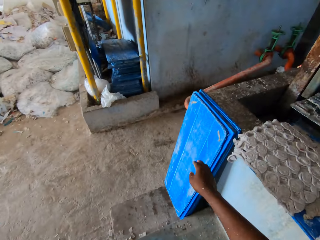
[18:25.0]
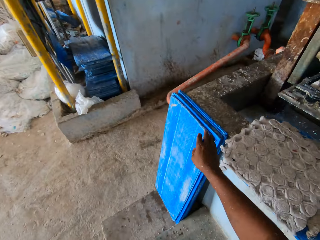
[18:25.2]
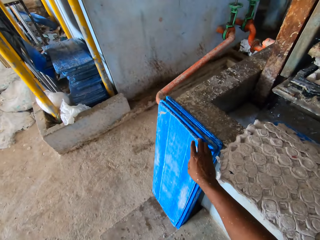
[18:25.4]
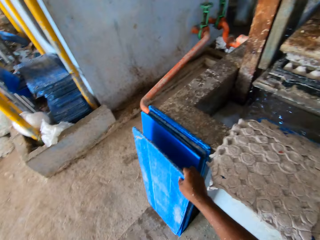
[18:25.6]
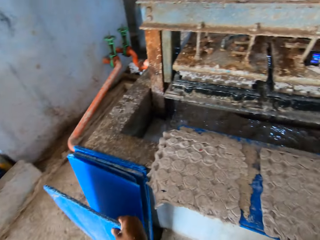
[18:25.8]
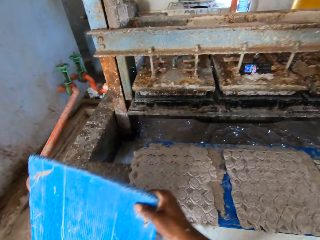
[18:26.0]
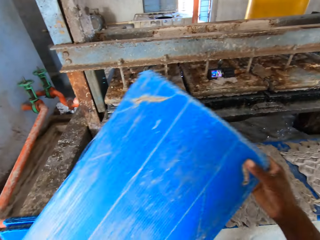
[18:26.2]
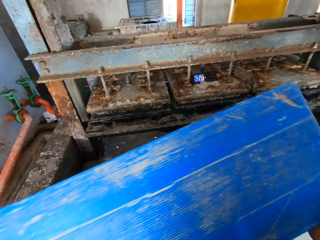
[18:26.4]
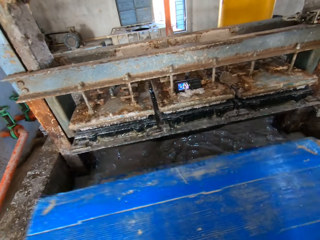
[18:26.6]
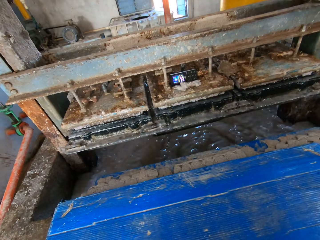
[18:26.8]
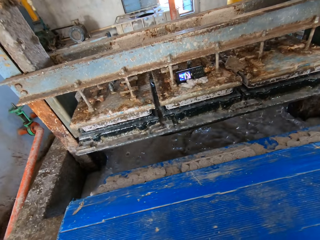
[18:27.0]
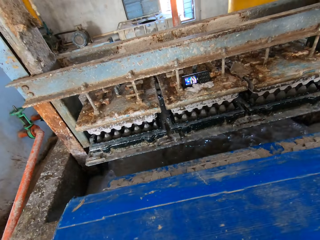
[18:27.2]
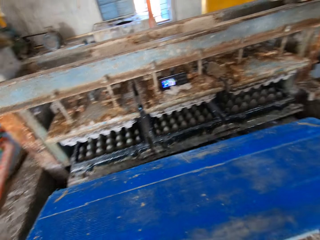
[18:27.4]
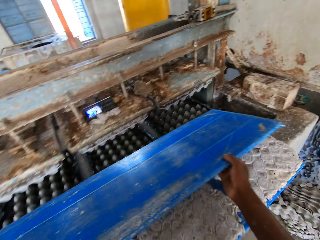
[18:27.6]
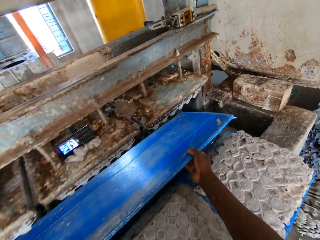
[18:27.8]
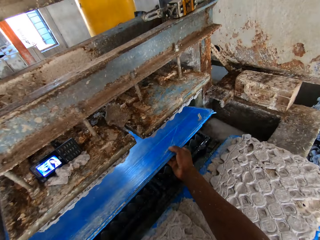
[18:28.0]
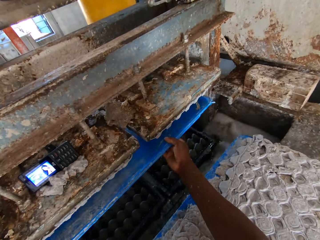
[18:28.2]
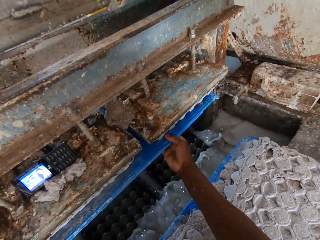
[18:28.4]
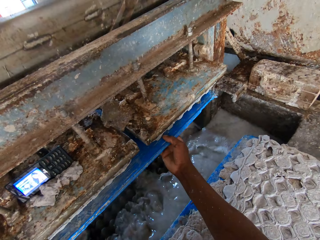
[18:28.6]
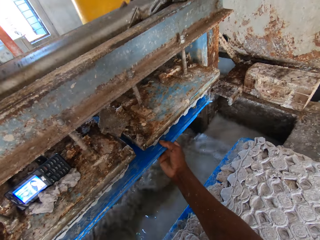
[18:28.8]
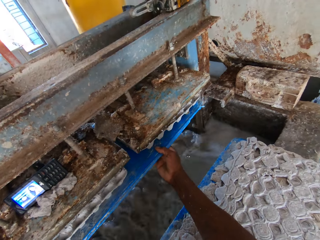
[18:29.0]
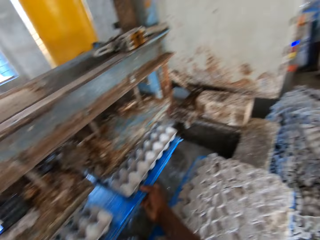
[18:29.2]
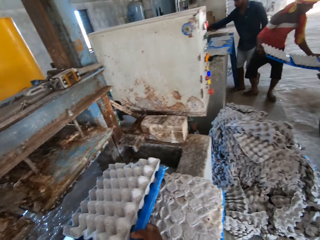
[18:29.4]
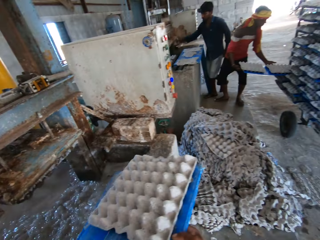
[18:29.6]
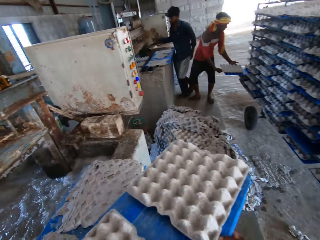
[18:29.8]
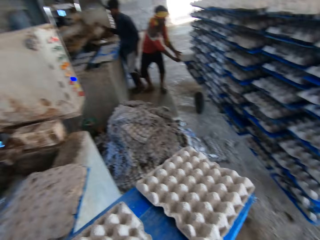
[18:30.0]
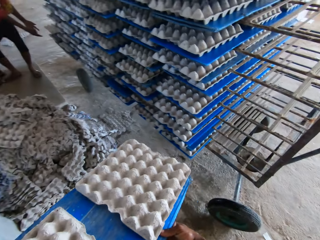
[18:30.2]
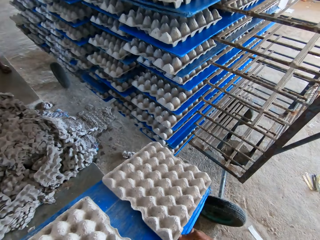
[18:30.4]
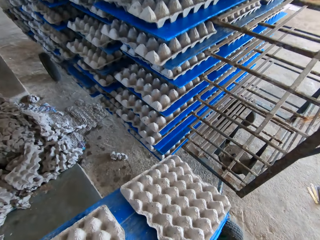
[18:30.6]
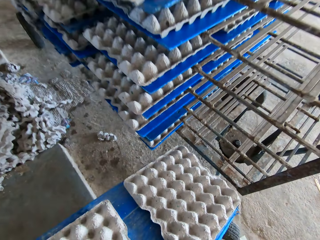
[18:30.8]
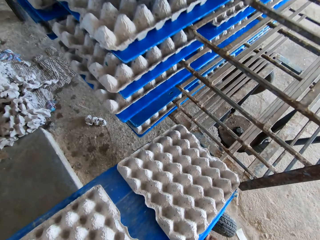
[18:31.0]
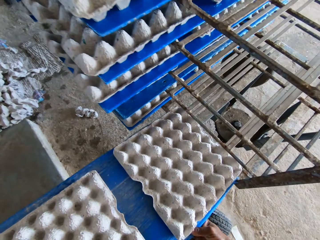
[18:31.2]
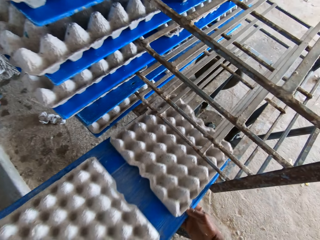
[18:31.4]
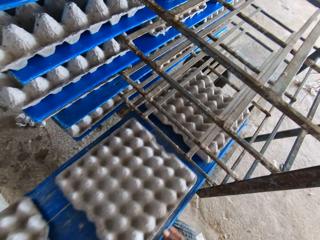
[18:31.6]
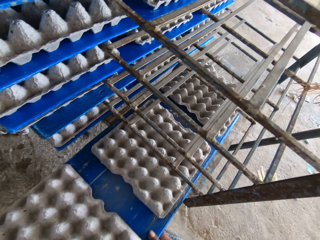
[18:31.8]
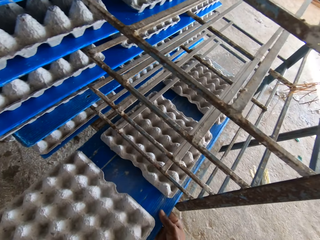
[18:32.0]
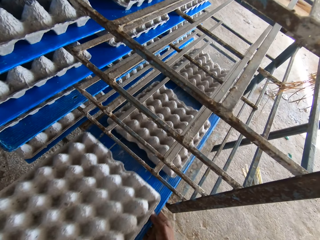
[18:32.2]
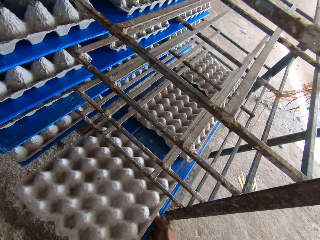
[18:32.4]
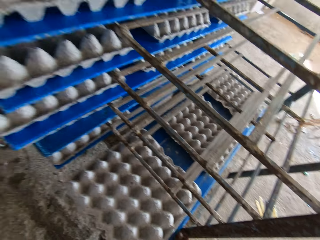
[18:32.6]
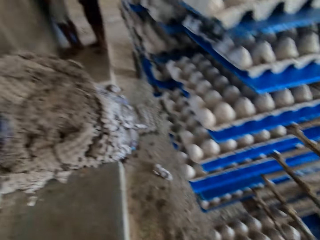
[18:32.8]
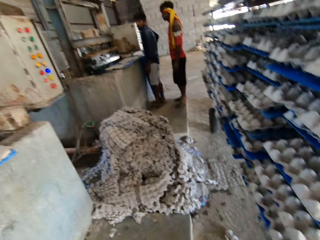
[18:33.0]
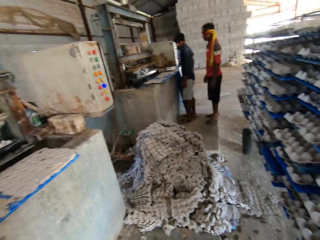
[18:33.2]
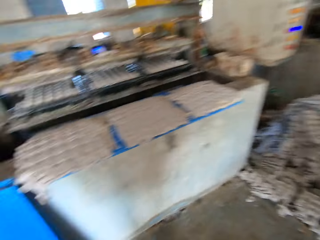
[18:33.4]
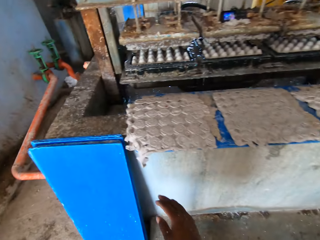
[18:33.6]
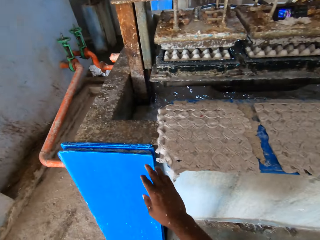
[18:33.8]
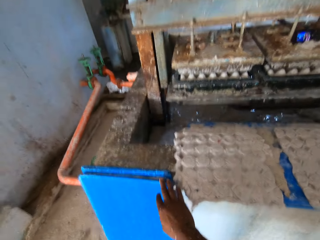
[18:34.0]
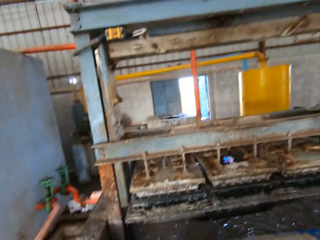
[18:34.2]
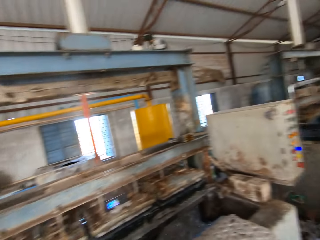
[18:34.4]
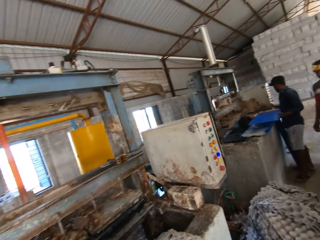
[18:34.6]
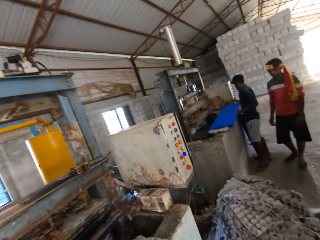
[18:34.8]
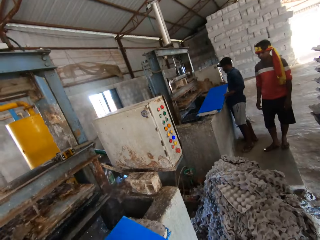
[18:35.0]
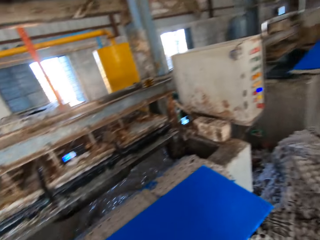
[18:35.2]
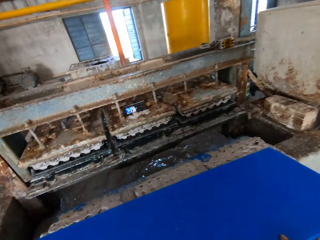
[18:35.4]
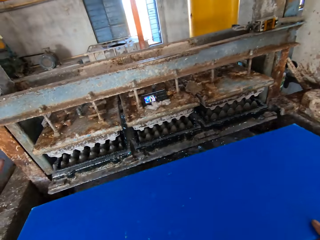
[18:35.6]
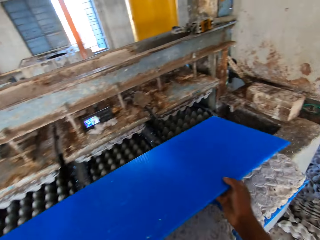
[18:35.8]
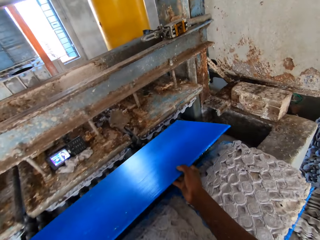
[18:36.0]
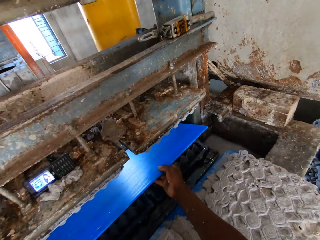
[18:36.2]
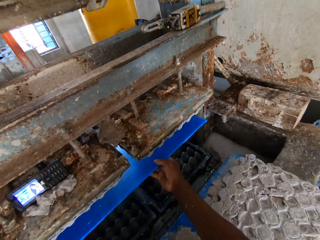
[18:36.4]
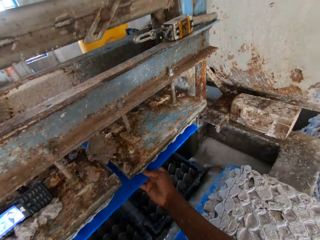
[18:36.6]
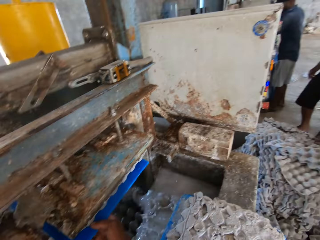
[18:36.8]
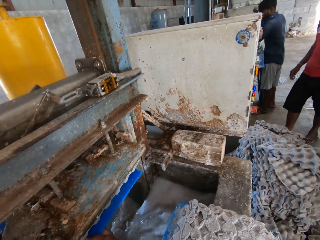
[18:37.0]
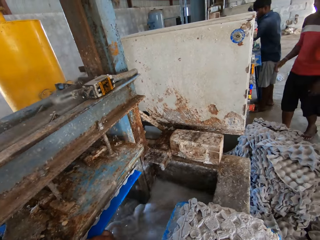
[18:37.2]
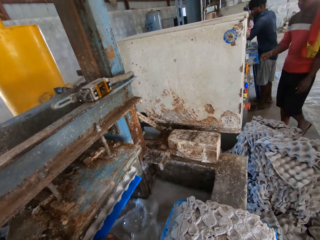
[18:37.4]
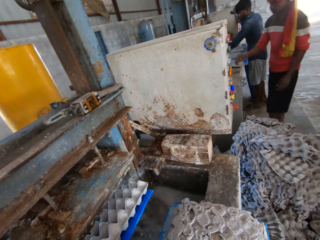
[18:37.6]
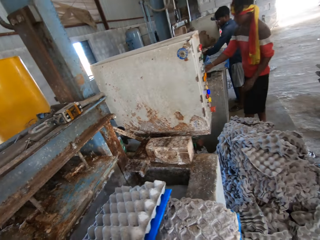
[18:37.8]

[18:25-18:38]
The camera wearer talks. He interacts with the girl. He picks up a board or plywood from the ground with his right hand. He drops the board on the board of smashed egg trays with his hands. He places the plywood on the machine. He collects some egg trays from the pulp molding machine with the board in his hands. He picks the plywood from the machine. A man puts a board in the tray rack with his right hand. The camera wearer puts the board in the tray rack with both hands. He looks around. He picks up a board from the ground with his right hand. He looks around. He places the plywood on the machine. He collects some egg trays from the pulp molding machine with the board in his hands.

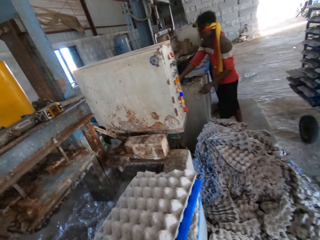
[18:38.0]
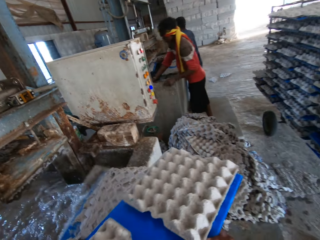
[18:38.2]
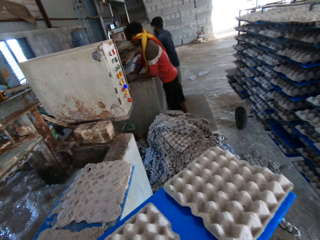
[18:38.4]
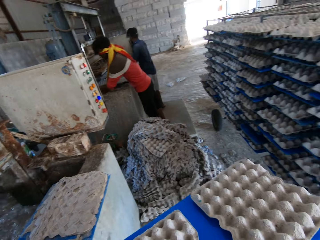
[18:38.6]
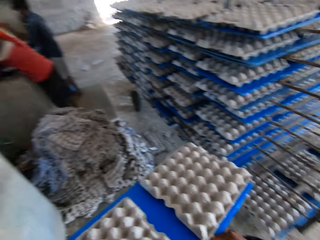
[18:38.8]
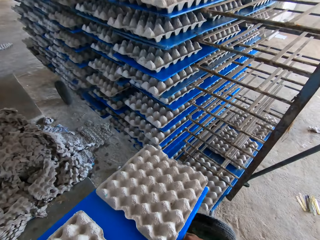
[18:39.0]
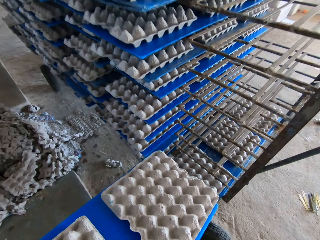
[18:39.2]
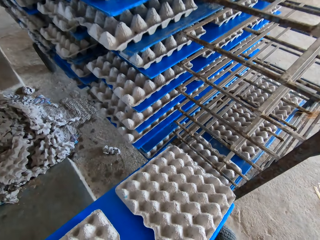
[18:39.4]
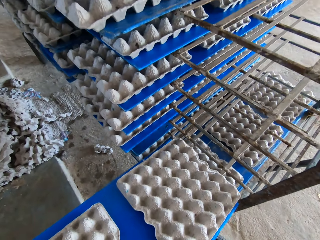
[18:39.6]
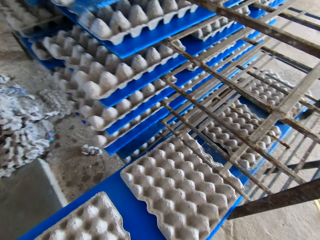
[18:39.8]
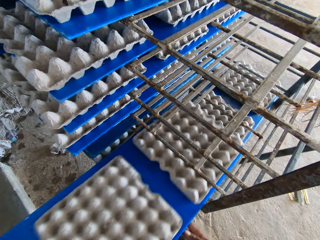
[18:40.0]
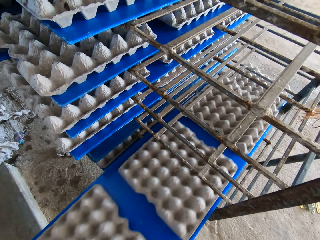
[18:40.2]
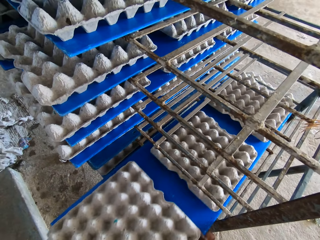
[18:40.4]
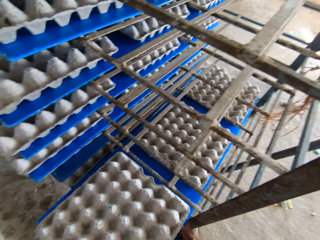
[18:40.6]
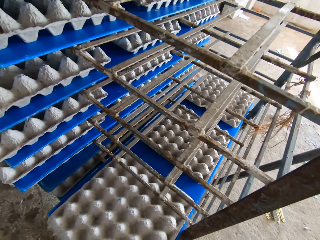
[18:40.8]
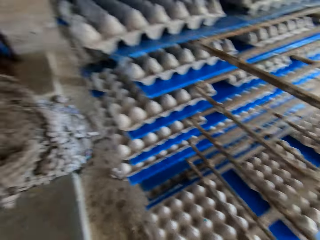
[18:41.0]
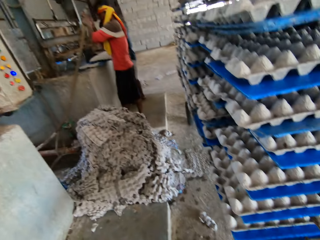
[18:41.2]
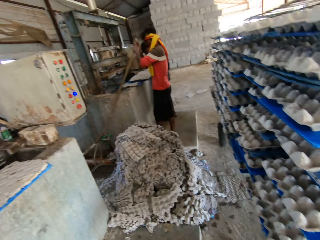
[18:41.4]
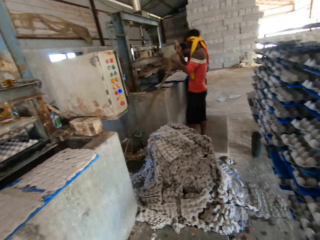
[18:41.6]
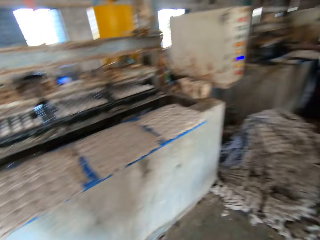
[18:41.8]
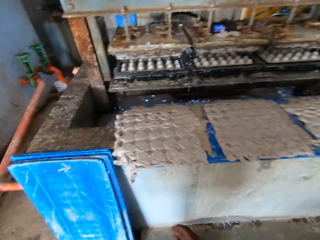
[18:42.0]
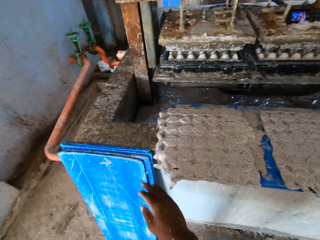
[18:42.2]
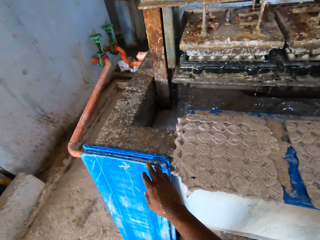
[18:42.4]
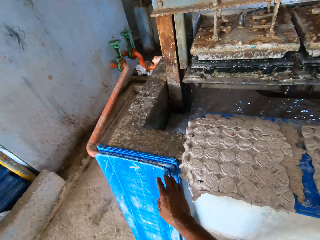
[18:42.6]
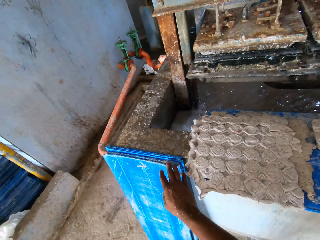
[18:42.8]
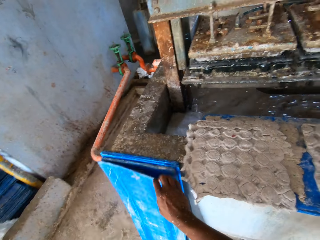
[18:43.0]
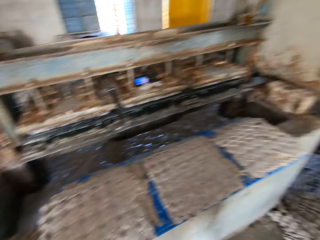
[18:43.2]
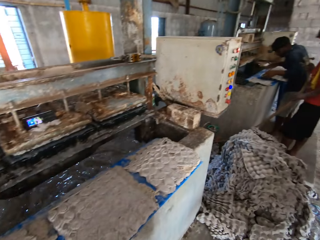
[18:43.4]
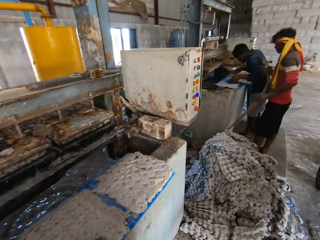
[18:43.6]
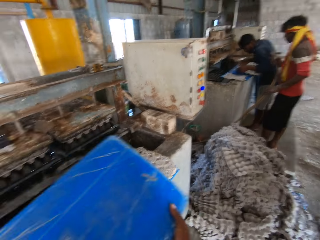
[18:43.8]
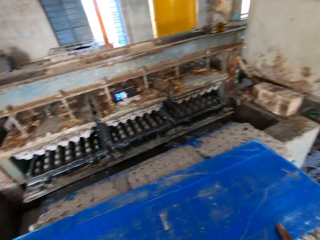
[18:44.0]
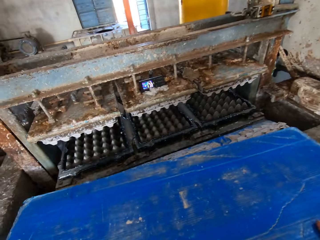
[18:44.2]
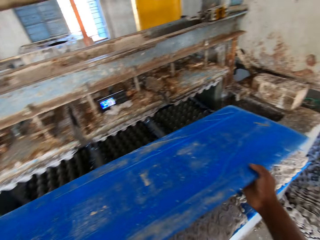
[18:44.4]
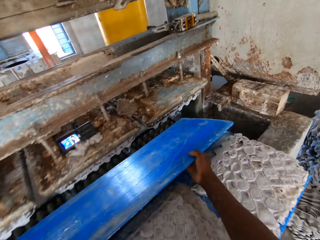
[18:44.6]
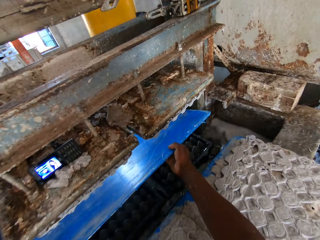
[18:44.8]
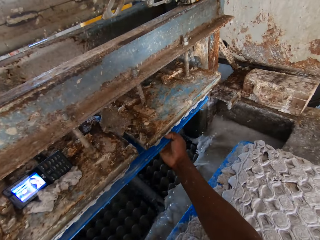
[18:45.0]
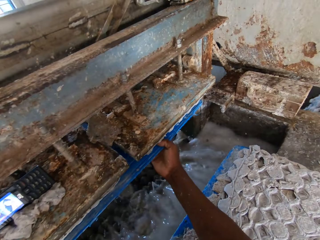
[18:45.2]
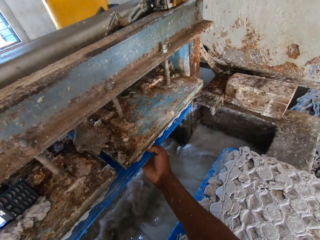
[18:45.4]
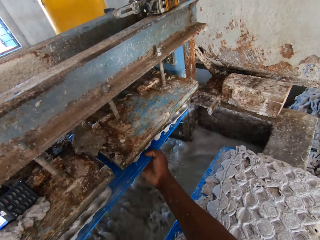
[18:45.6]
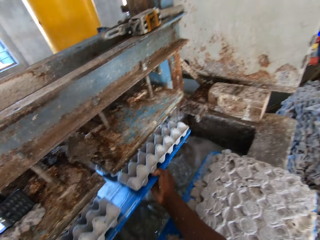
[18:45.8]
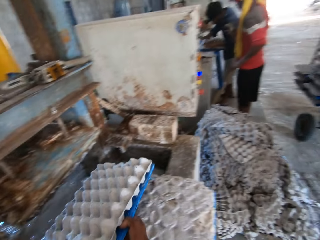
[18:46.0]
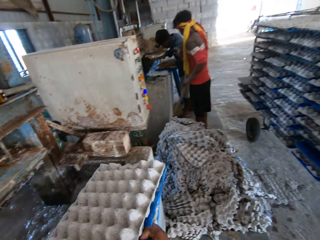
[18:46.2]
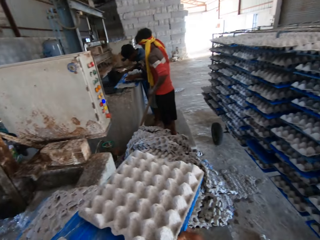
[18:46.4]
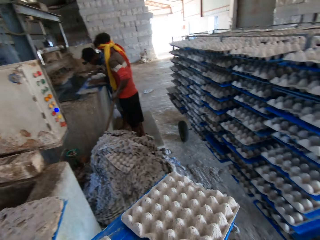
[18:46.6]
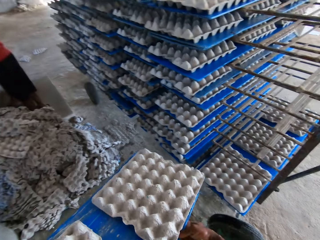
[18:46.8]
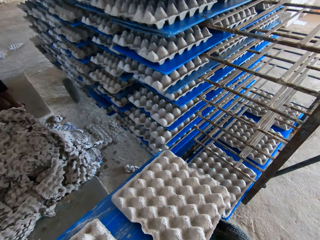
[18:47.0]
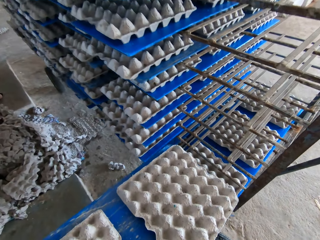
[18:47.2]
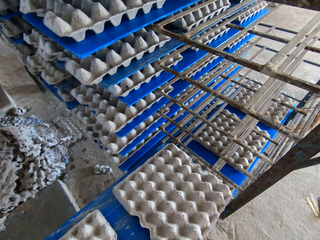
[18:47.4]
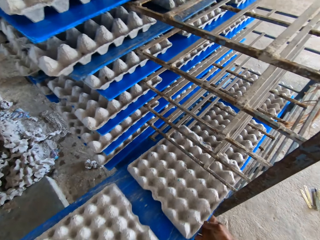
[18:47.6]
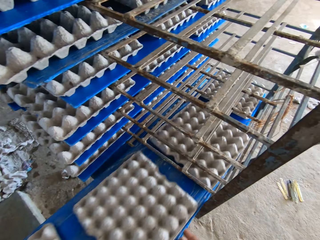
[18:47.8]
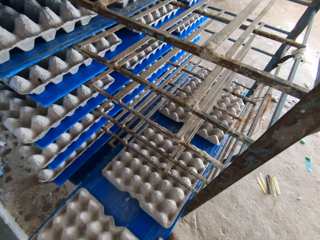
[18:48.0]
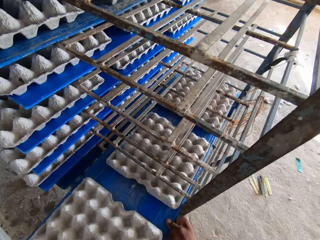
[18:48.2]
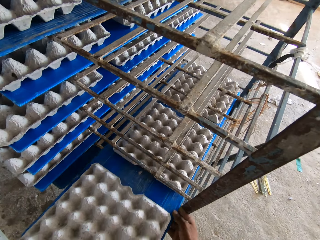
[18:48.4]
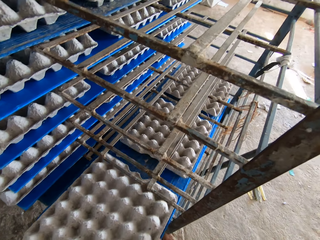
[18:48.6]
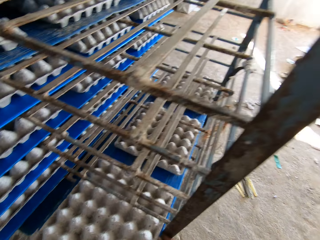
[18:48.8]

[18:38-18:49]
The camera wearer picks the plywood or board from the machine. He puts the board in the tray rack with both hands. He talks. He interacts with a man. He looks around. He picks up a board from the ground with his right hand. He places the plywood on the machine. He collects some egg trays from the pulp molding machine with the board in his hands. He picks the plywood from the machine. He puts the board in the tray rack with both hands.
